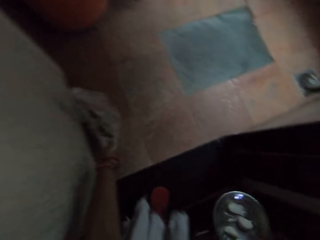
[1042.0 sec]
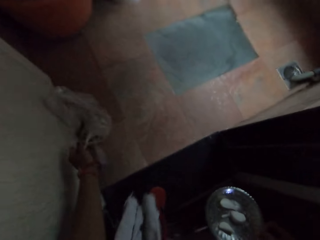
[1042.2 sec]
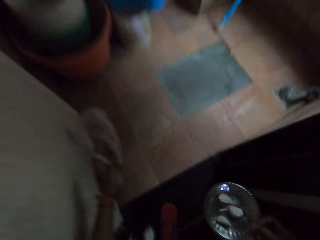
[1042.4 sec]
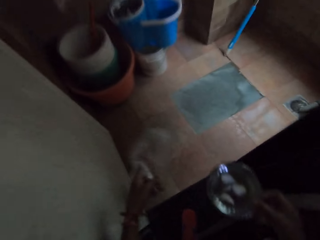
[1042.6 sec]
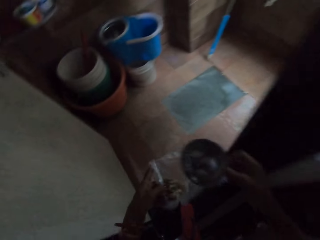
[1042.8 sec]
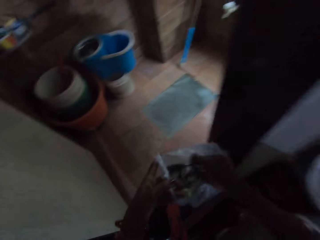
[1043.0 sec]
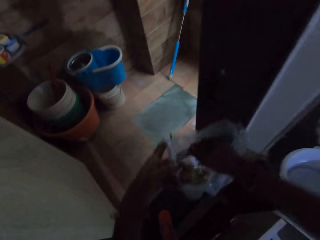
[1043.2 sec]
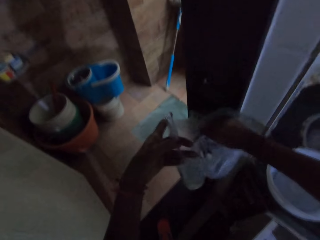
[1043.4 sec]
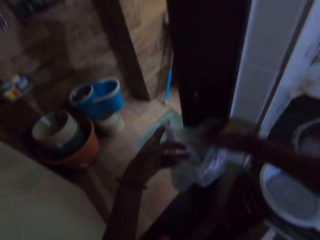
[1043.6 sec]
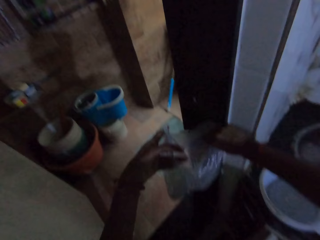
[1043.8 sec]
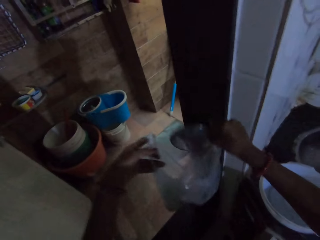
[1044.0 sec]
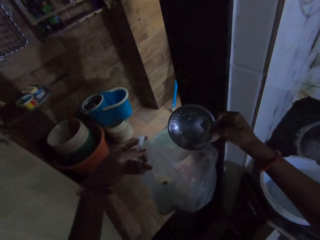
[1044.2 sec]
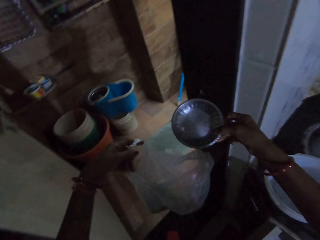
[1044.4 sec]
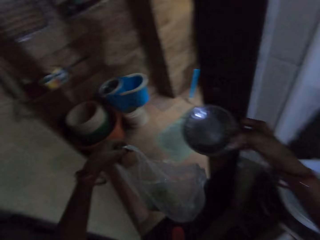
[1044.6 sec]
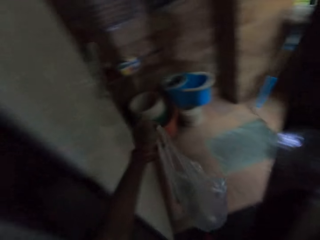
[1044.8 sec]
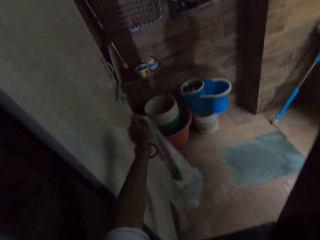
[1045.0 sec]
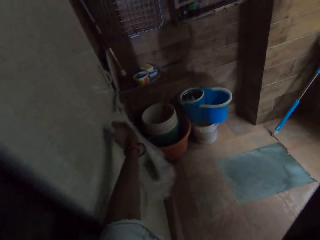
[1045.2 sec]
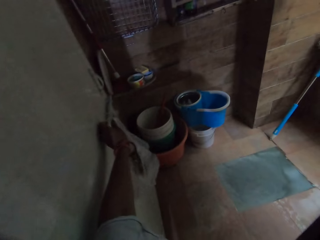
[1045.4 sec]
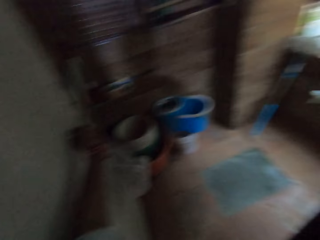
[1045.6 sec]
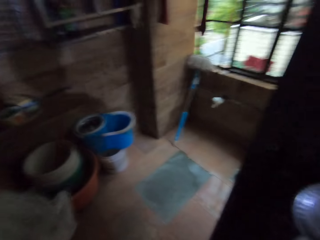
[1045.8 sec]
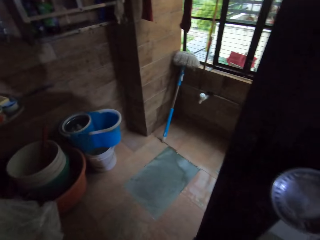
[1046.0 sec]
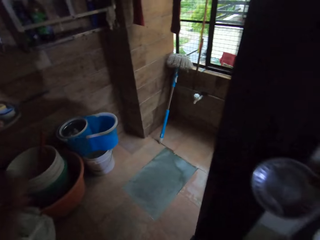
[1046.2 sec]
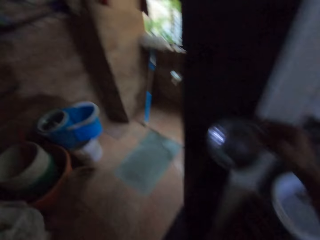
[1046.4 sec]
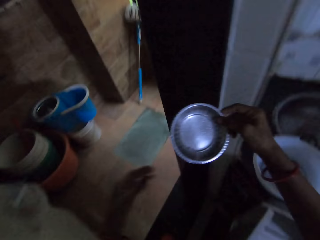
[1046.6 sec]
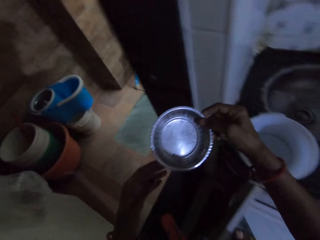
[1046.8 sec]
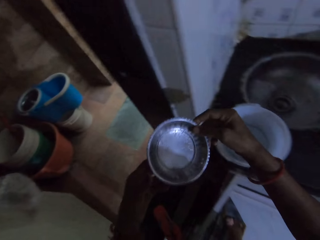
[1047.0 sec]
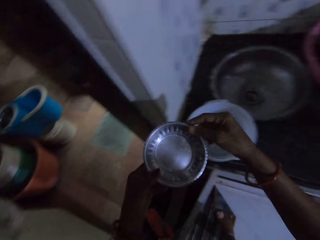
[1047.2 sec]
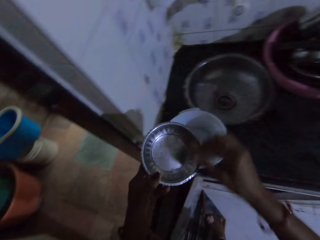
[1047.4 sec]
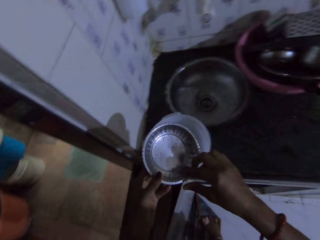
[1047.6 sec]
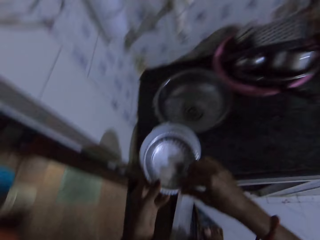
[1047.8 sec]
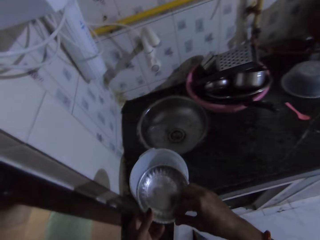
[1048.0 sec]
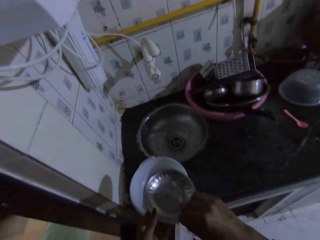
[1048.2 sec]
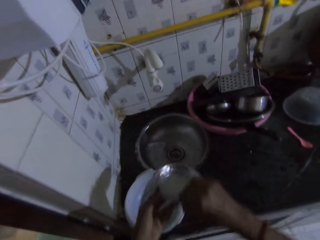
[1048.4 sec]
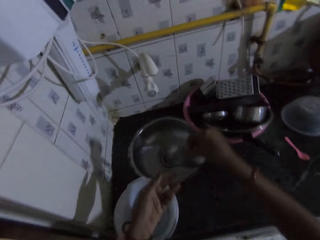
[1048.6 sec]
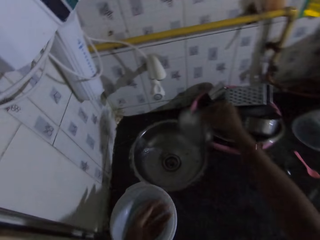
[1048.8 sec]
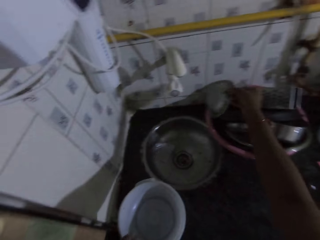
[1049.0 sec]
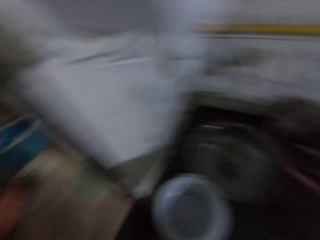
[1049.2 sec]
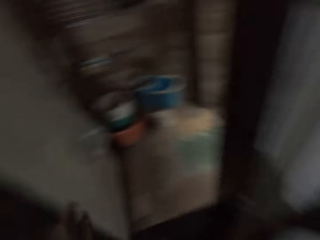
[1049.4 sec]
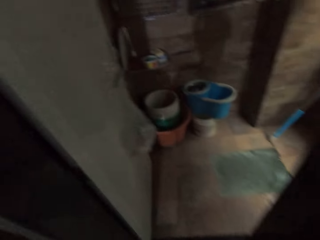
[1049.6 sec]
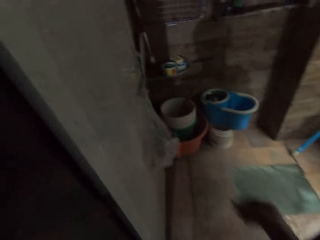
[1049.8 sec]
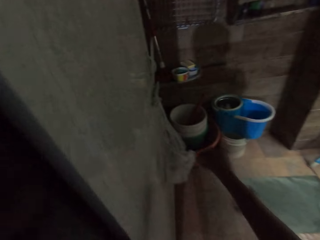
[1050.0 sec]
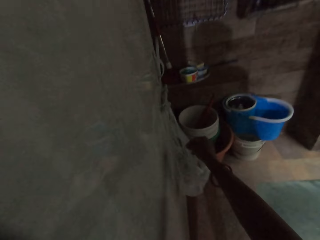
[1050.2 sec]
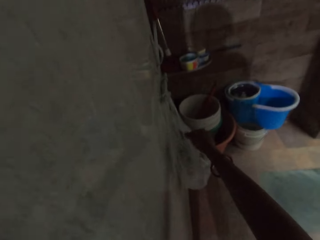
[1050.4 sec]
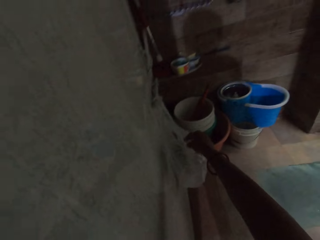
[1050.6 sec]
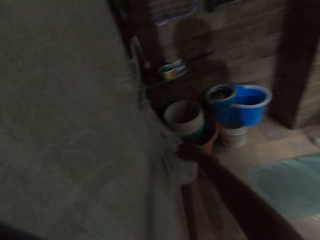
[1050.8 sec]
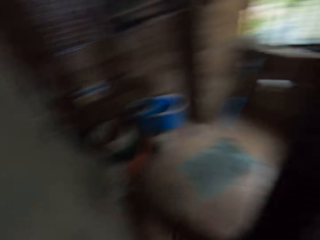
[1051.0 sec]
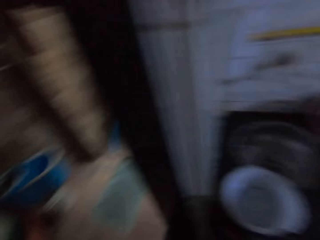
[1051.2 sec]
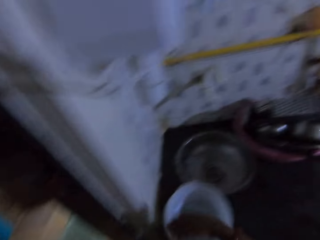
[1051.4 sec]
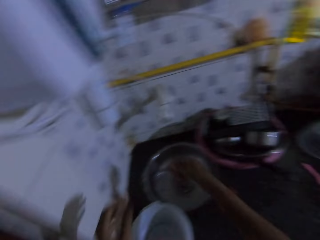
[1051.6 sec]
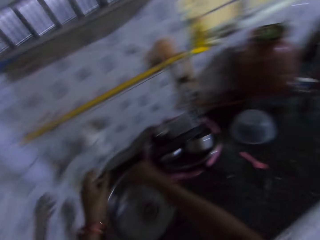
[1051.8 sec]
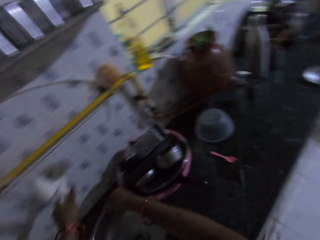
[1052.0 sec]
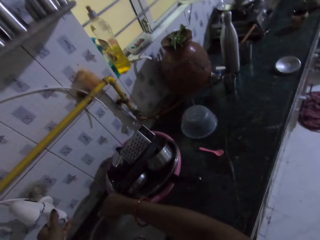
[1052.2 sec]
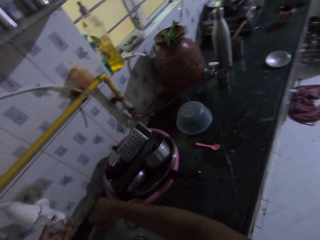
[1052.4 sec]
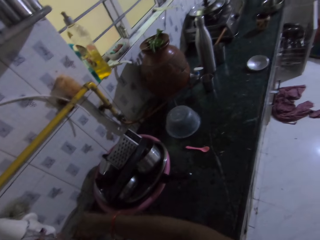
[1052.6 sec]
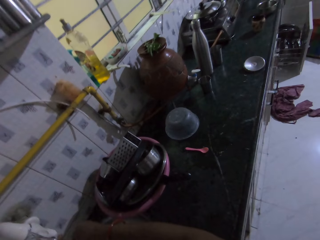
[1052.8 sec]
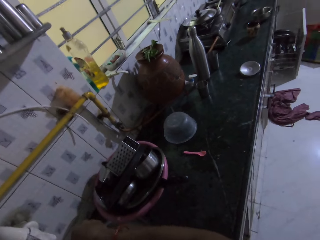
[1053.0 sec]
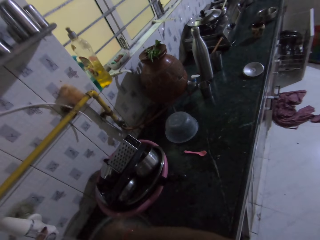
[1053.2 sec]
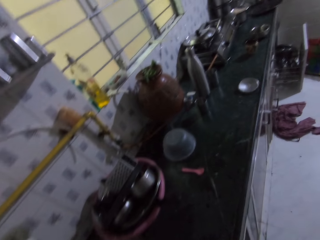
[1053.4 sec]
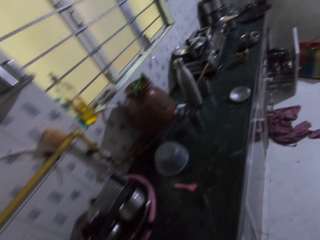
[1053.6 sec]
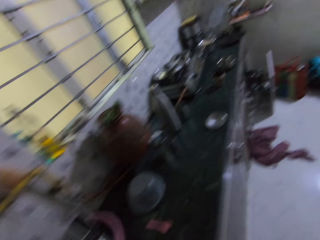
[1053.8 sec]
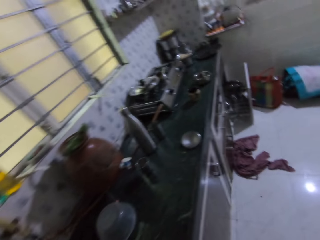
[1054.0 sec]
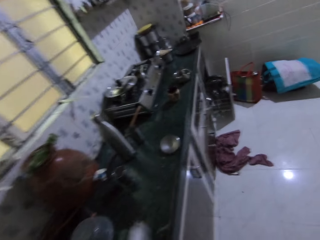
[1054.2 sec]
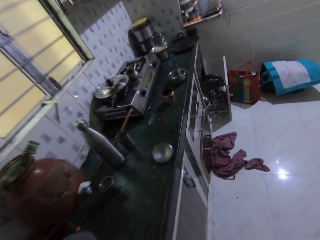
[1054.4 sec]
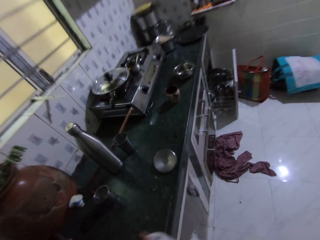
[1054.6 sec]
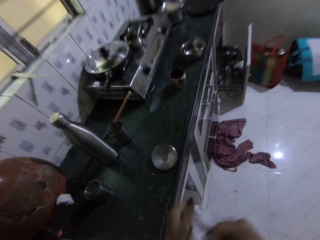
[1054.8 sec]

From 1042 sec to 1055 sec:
The camera wearer picks the plastic bag from the floor with her left hand. She pours the debris from the plate in her right hand in the plastic bag in her left hand. She hangs the plastic bag on the wall with her left hand. She holds the plate with both hands. She looks at the bowl. She takes the plate from her left hand with her right hand. She places the plate in a bowl with her right hand. She touches the plastic bag on the wall with her right hand. She opens the faucet with her right hand. She looks around.

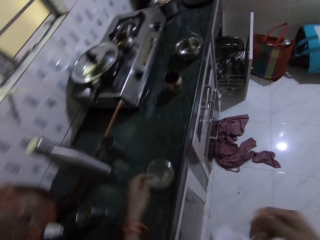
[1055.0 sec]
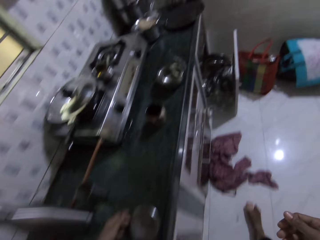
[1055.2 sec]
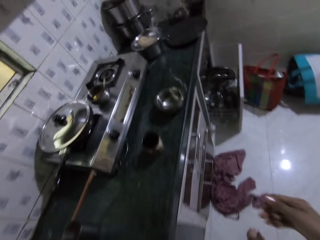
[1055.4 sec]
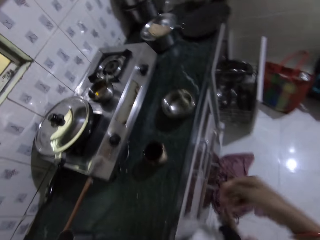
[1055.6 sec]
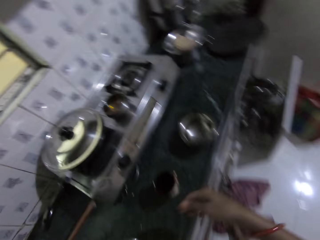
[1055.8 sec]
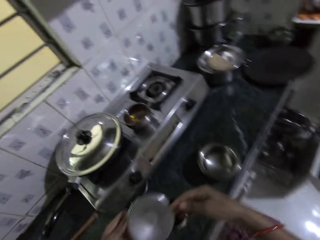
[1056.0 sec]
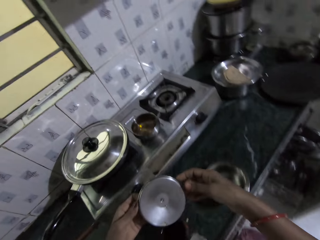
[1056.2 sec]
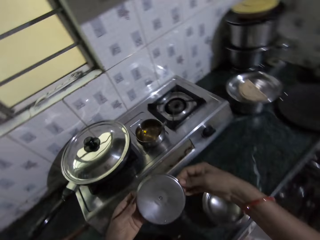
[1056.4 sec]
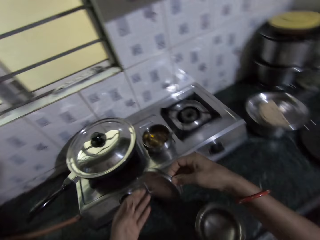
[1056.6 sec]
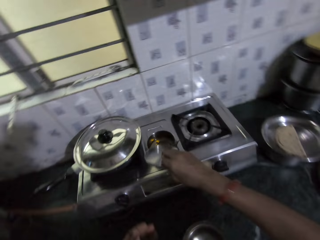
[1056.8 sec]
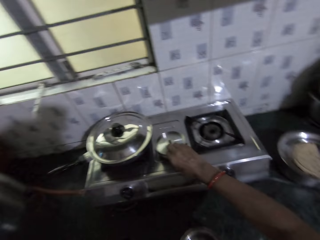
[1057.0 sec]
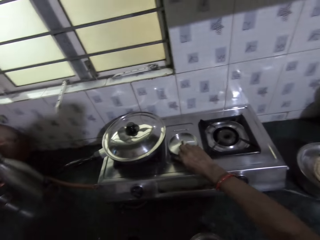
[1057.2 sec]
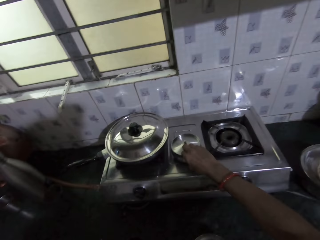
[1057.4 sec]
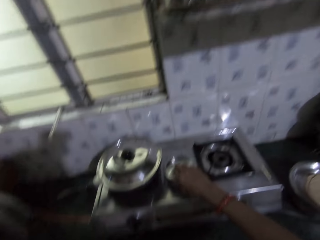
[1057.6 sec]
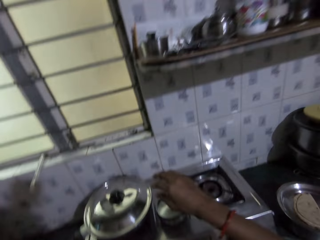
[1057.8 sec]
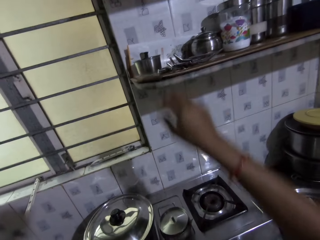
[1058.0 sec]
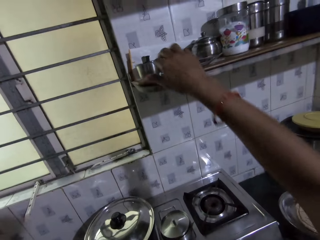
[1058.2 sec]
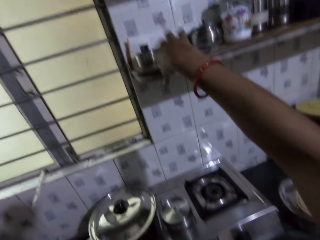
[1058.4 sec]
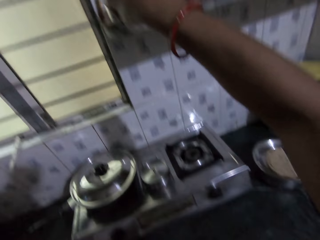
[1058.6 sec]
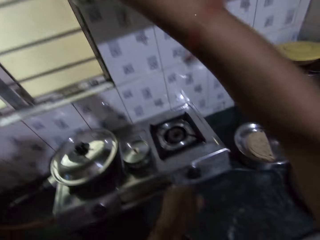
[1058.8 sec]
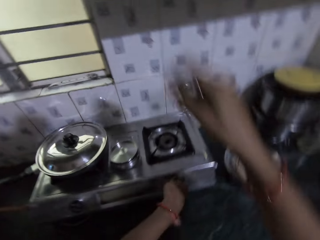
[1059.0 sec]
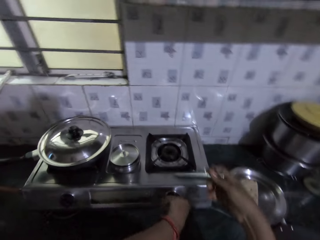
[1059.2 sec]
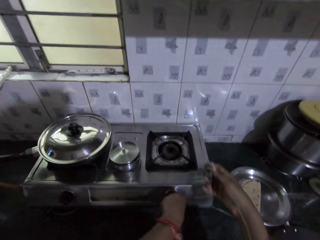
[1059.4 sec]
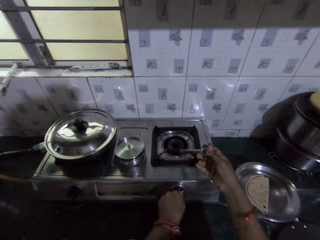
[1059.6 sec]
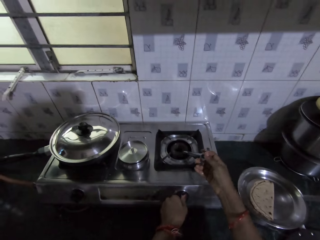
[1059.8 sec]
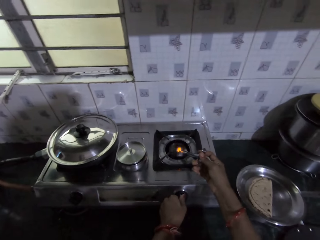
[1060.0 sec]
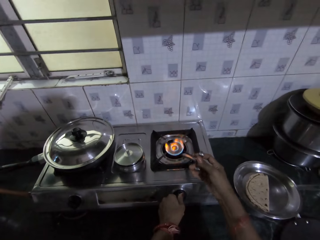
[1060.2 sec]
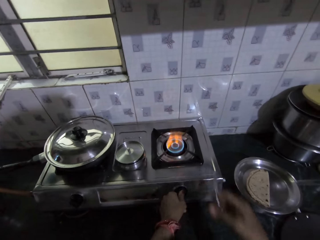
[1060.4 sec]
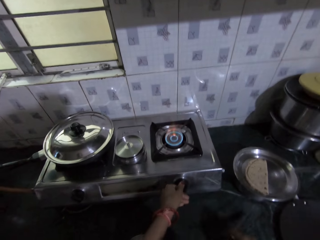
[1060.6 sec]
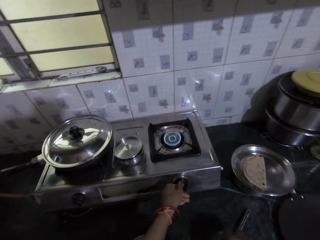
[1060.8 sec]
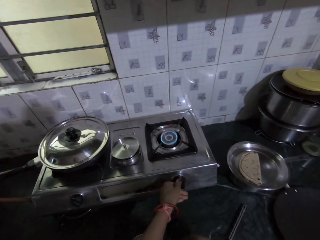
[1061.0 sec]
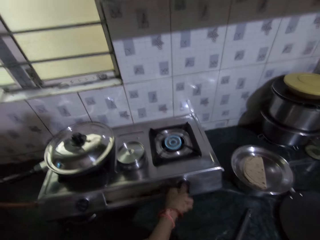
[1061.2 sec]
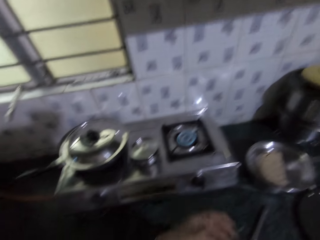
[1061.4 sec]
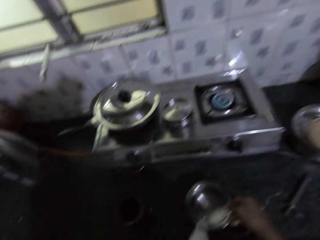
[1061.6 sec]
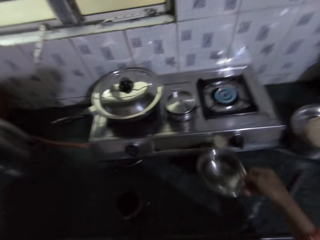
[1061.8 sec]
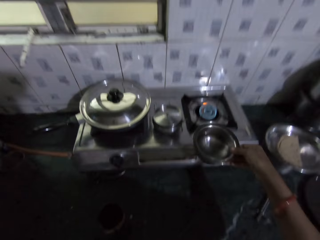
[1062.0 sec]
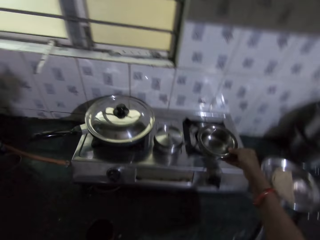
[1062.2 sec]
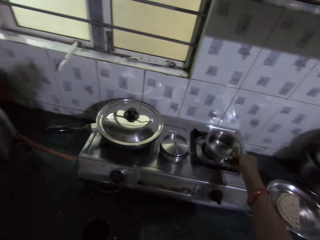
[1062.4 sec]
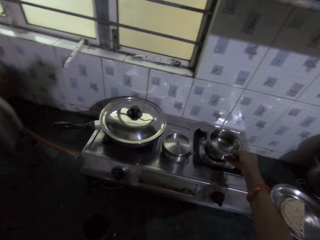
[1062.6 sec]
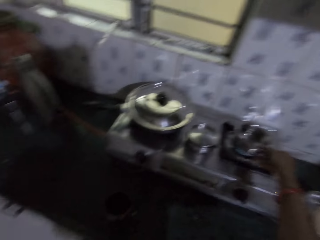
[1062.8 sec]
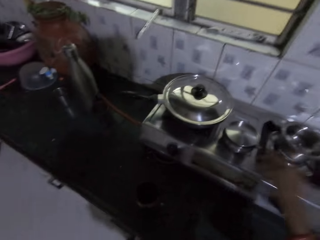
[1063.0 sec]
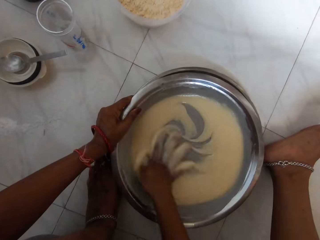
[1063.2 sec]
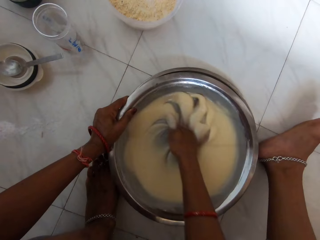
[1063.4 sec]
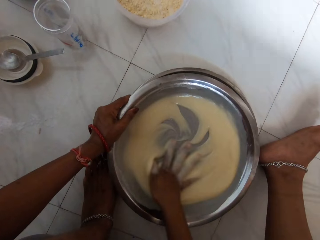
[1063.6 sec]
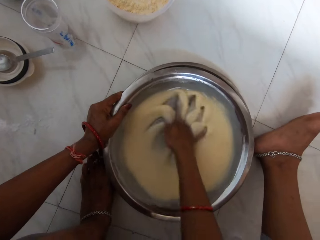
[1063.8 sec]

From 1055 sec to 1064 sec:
The camera wearer picks a lid from the countertop with her left hand. She passes the lid from her left hand to her right hand. She covers the container on the cooker on the countertop with her right hand. She picks a lighter from the shelf with her right hand. She operates the cooker with her left hand. She puts on the cooker with the lighter in her right hand. She drops the lighter on the countertop with her right hand. She picks the plate from the countertop with her right hand. She places the plate on the cooker on the countertop with her right hand. She mixes pap in a bowl on the floor with her right hand.
